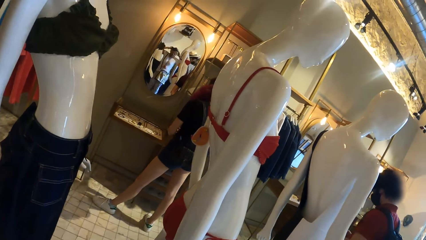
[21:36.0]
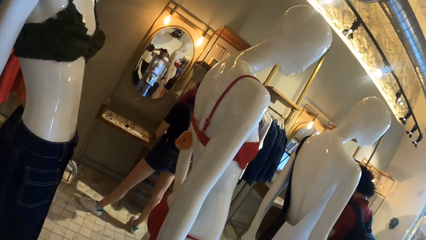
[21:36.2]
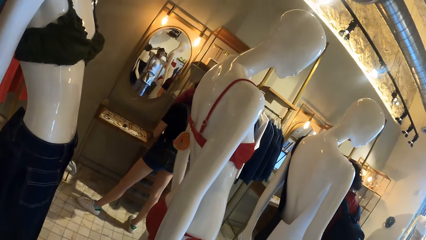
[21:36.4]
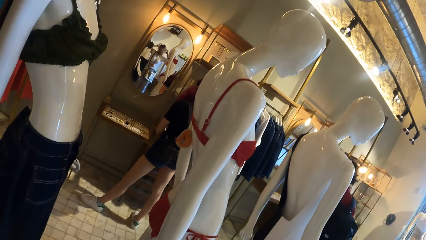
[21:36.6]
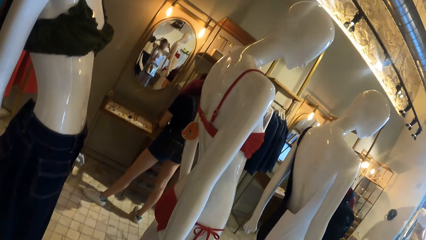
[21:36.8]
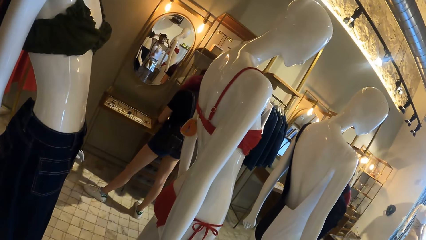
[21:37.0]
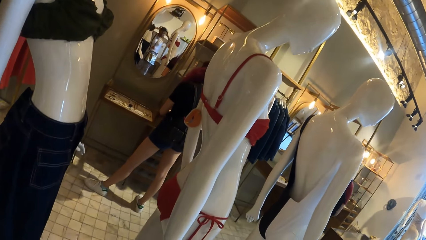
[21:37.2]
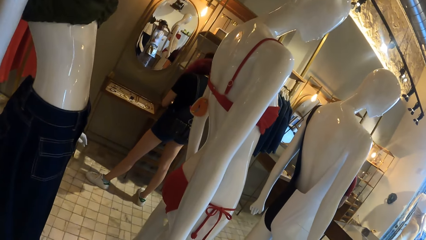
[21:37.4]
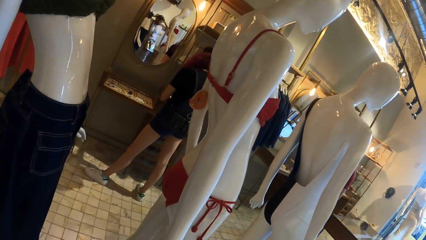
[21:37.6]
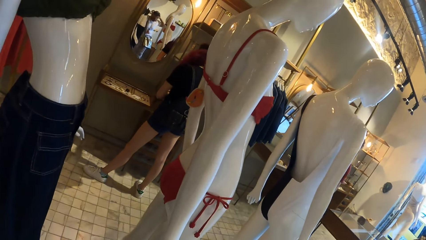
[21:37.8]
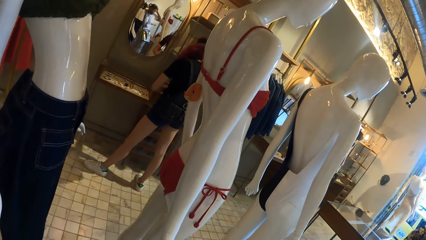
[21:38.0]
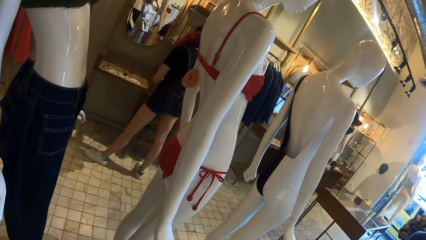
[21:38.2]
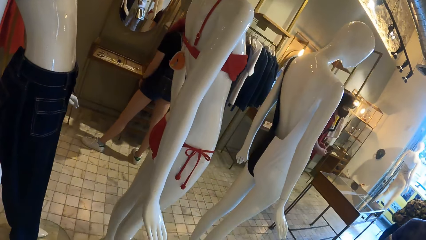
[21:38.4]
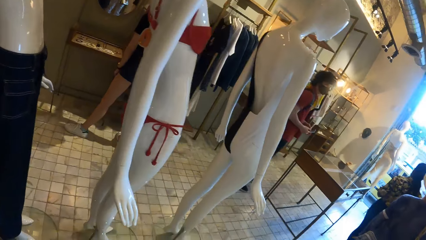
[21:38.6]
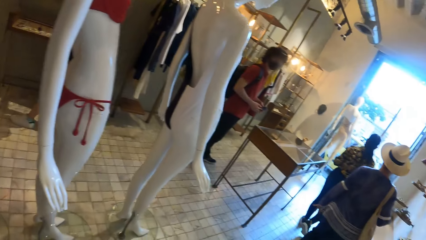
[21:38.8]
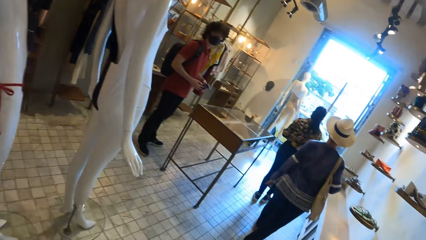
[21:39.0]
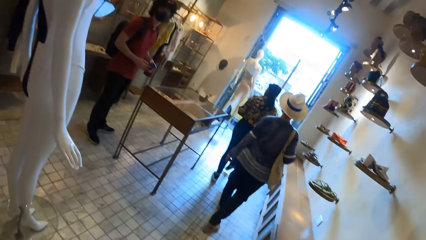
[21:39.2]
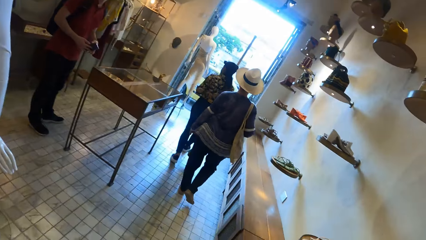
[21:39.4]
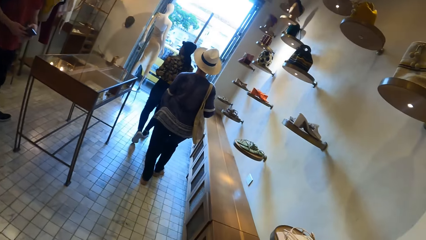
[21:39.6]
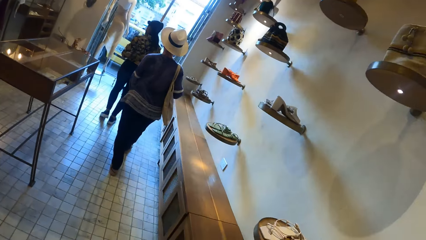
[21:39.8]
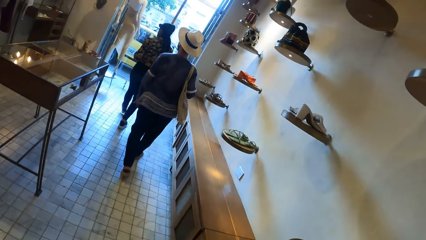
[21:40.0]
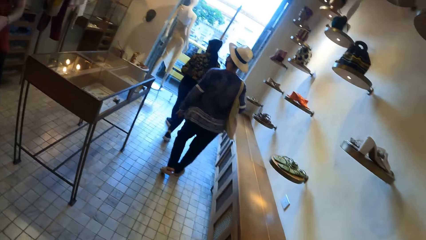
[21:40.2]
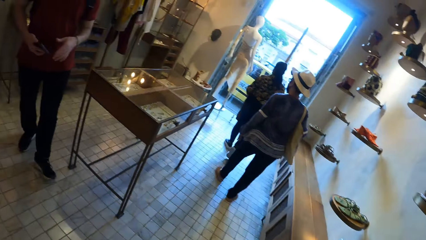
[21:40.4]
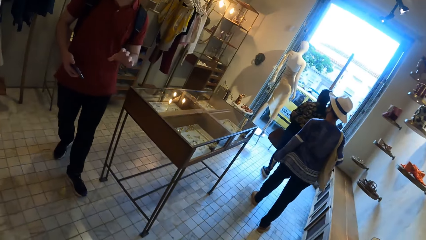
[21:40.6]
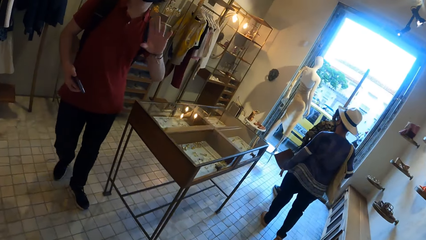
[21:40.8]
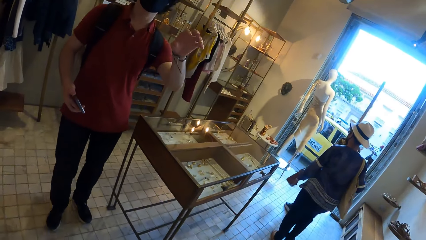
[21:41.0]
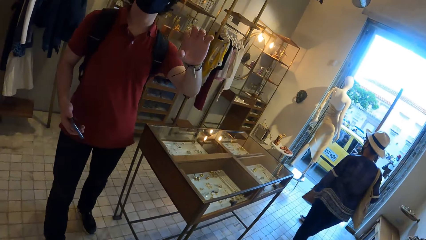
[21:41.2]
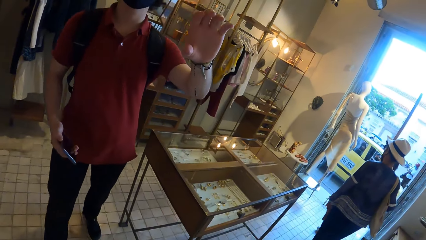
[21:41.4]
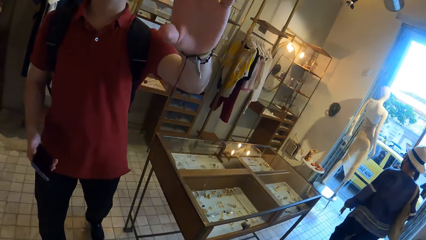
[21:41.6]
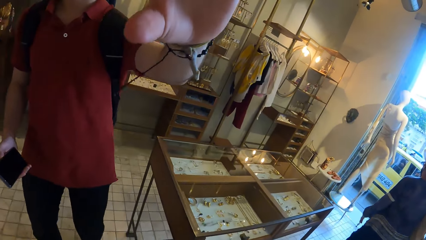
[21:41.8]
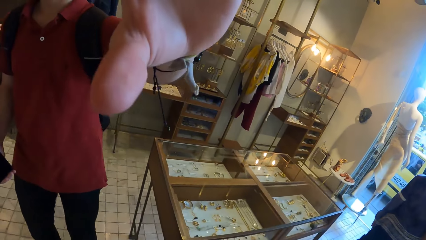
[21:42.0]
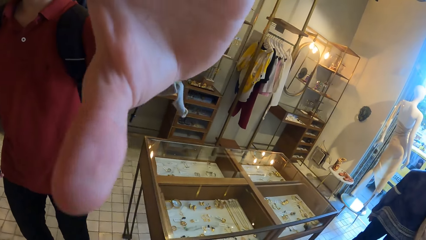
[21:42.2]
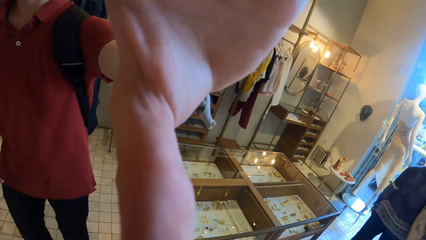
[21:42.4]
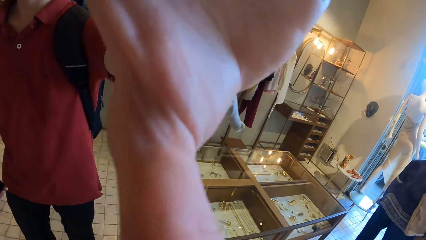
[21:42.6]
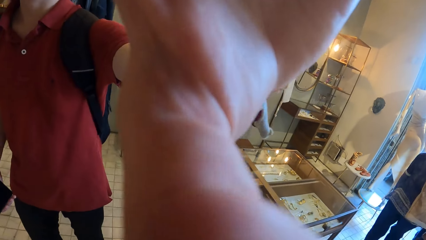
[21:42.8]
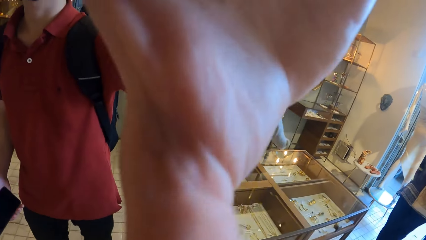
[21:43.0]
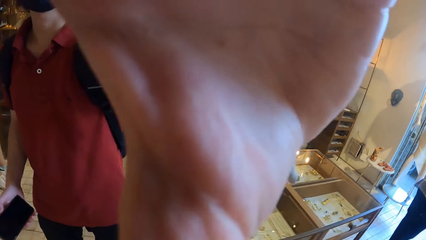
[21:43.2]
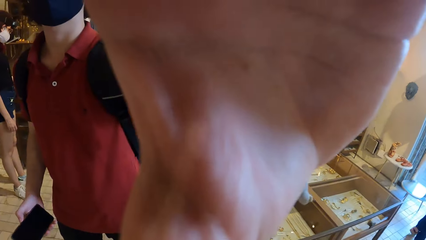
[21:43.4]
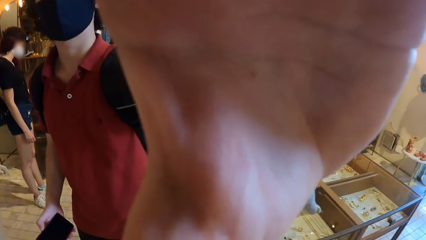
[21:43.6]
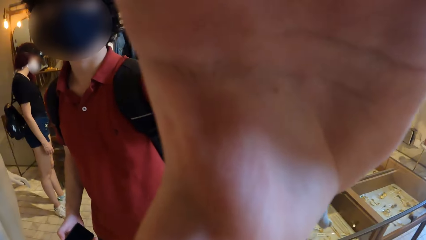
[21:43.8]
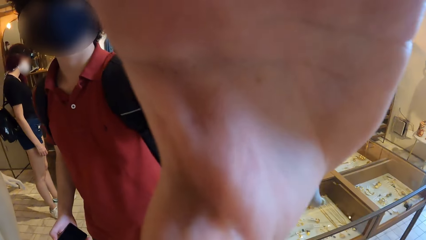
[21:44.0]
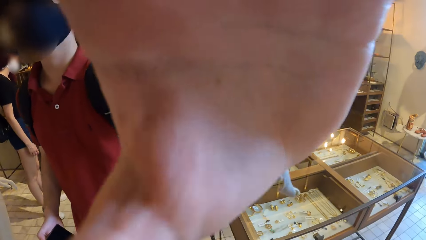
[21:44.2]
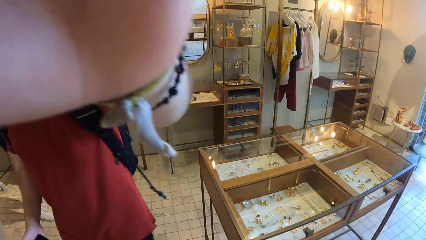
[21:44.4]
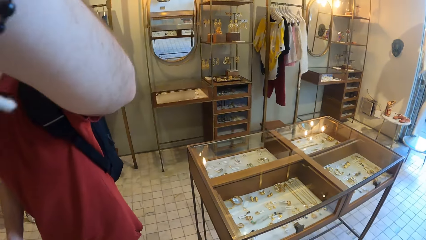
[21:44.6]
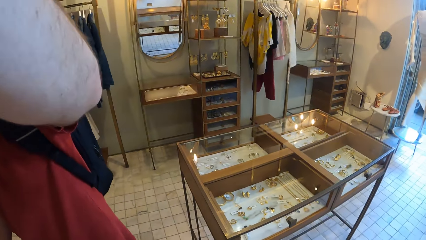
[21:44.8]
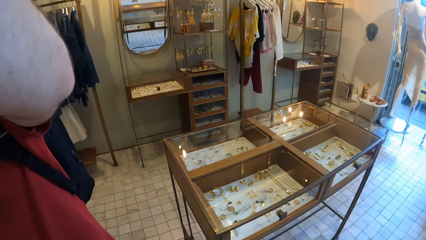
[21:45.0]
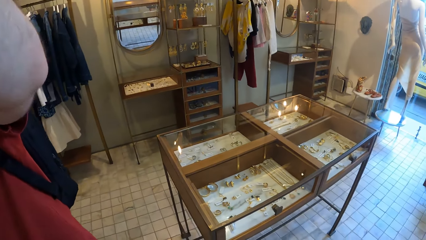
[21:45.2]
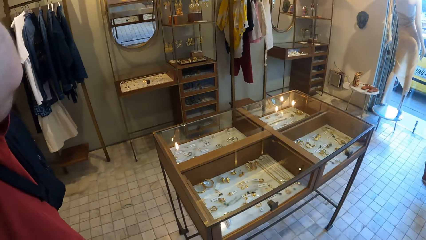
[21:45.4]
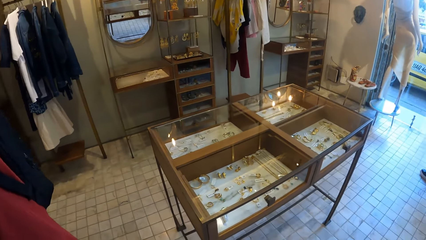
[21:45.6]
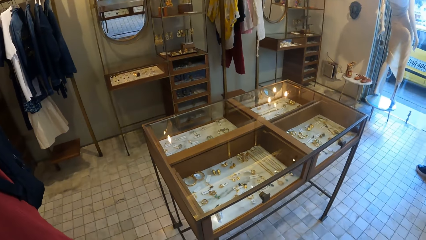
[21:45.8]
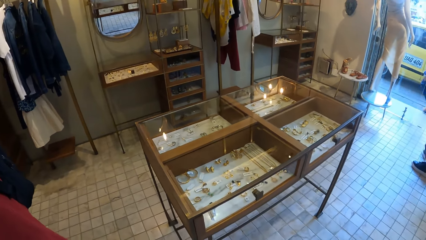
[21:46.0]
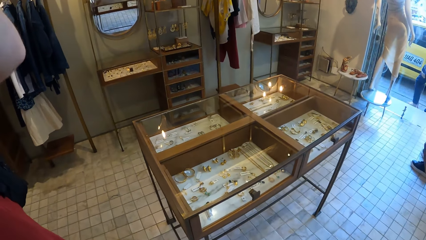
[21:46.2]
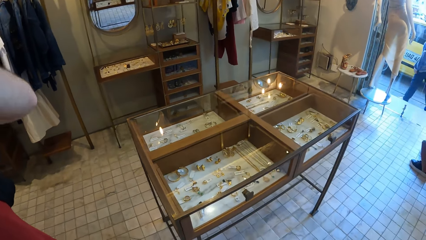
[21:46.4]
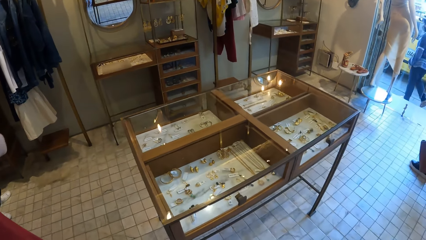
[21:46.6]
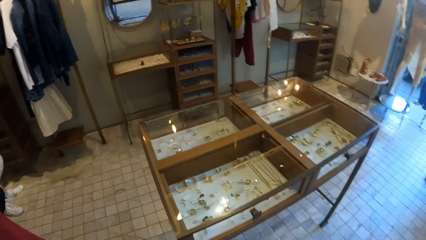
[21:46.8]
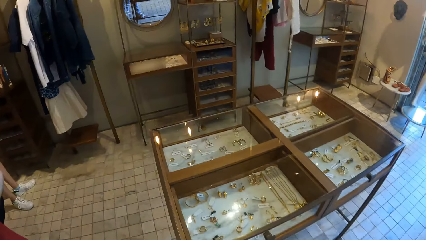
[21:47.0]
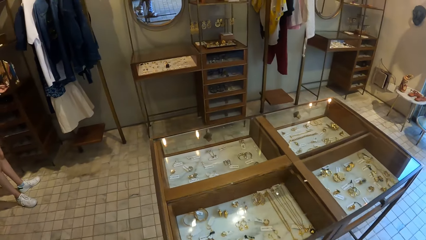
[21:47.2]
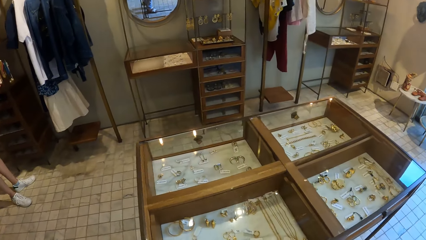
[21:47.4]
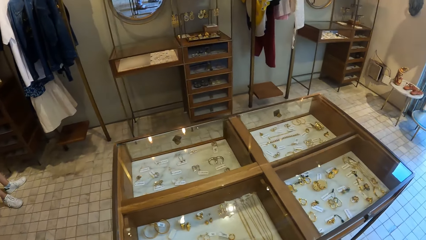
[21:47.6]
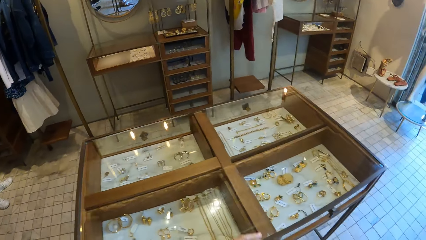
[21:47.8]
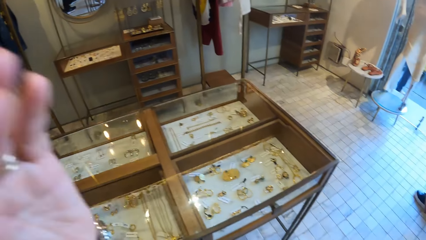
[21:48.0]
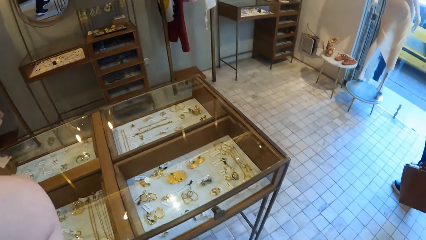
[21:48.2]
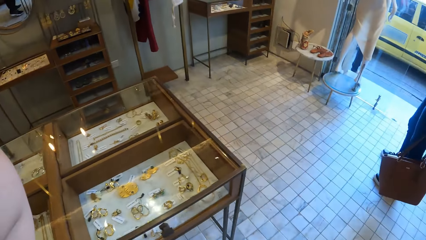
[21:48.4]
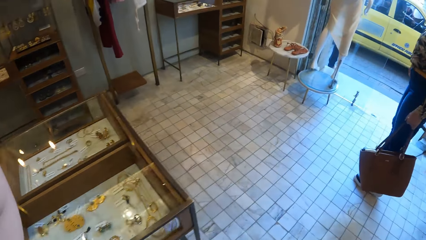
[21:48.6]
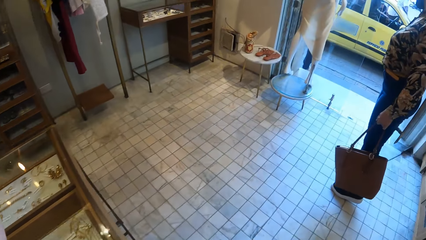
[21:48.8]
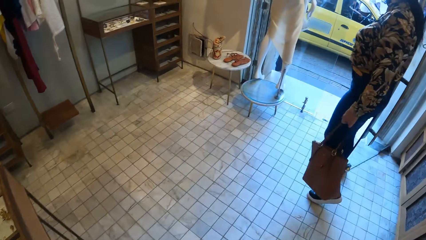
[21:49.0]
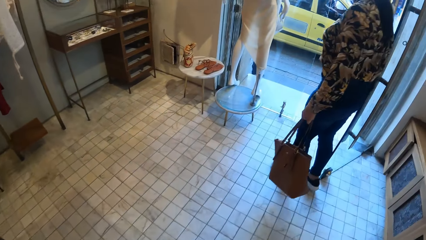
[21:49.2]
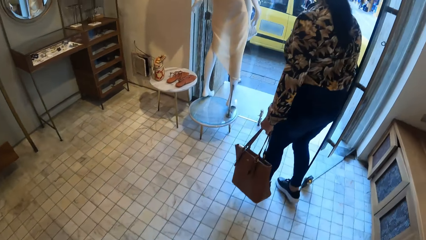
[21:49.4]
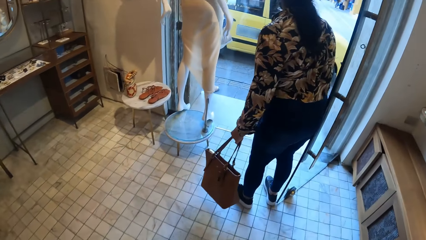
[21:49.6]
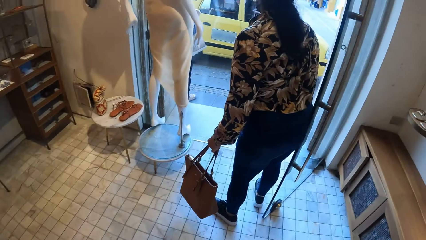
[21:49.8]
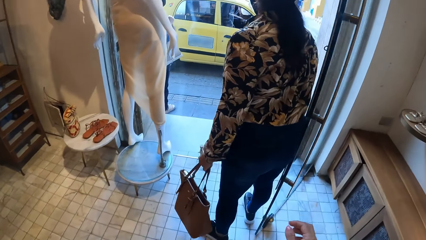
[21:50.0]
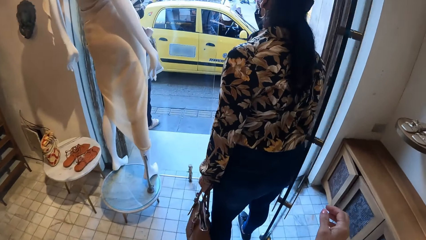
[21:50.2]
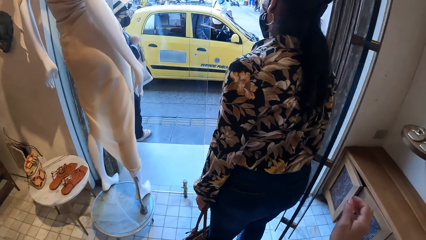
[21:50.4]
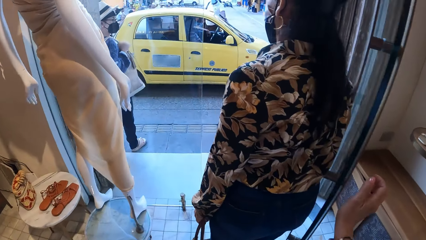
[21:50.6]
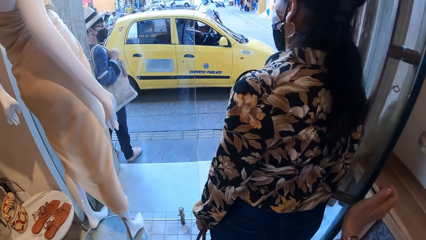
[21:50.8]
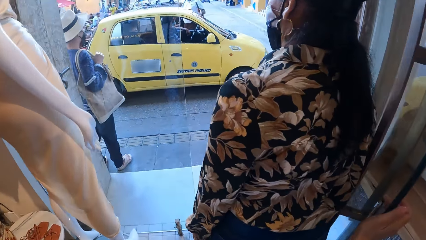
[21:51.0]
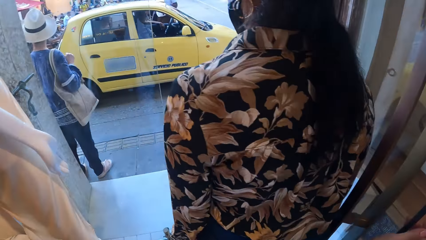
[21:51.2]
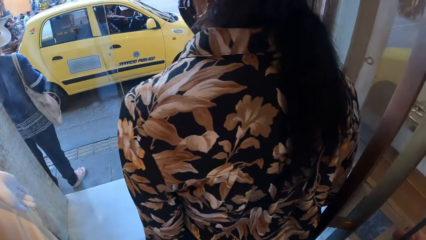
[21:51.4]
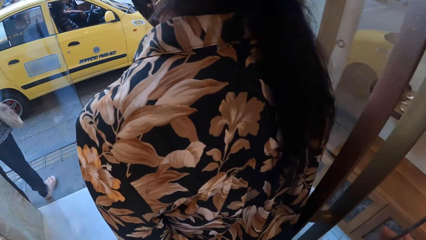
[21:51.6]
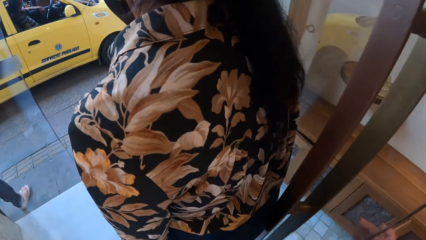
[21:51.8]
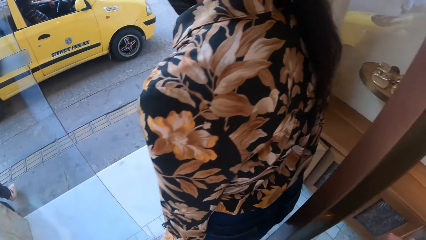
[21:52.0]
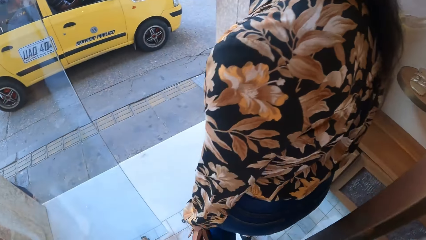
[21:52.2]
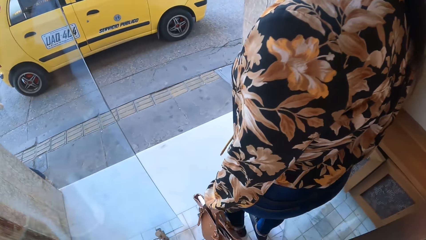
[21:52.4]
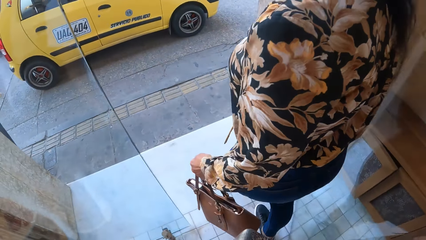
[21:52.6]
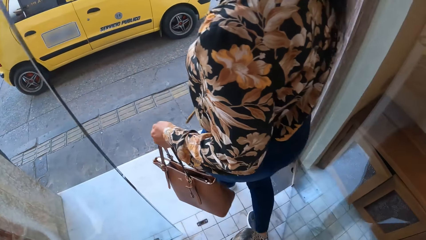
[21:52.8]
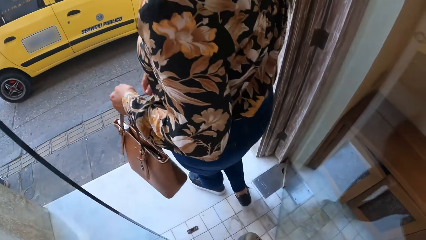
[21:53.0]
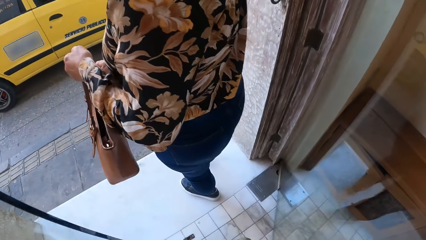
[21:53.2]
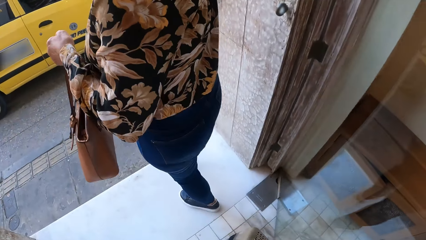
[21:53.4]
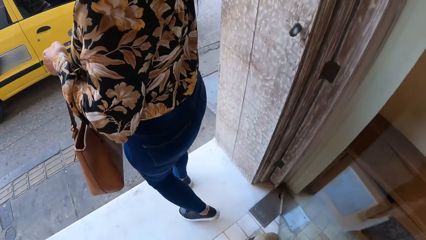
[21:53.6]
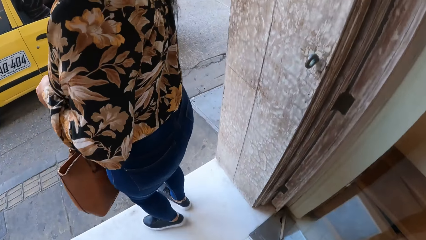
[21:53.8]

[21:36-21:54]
The camera wearer touches her hair. She walks around the store. A man adjusts the camera wearer's camera. The camera wearer walks around the store. She adjusts the camera. She raises her hand. She walks around the store. She touches the door. She holds the door.
